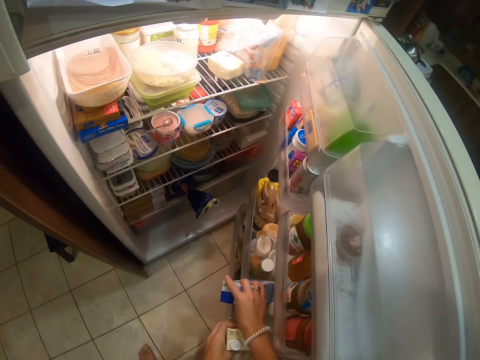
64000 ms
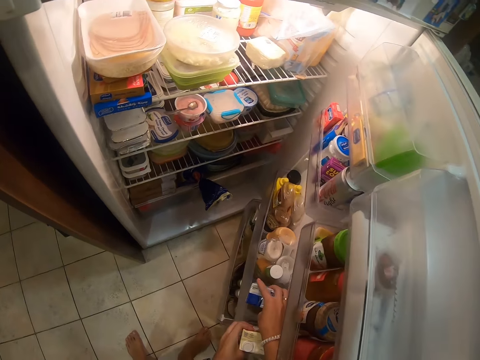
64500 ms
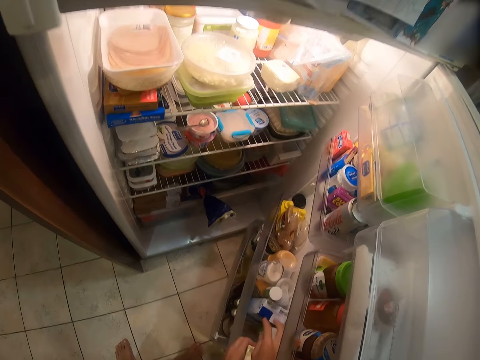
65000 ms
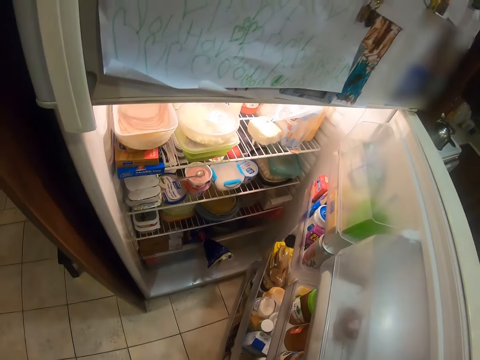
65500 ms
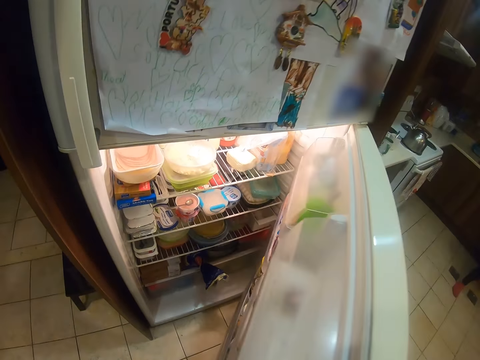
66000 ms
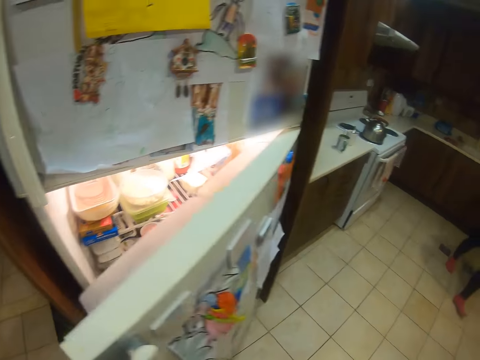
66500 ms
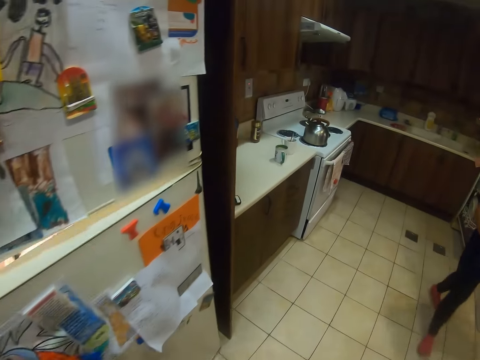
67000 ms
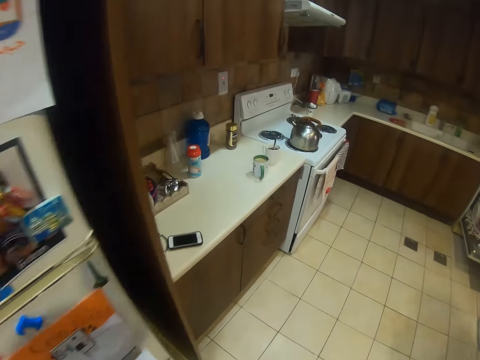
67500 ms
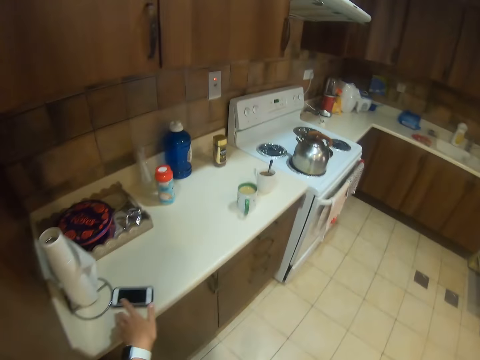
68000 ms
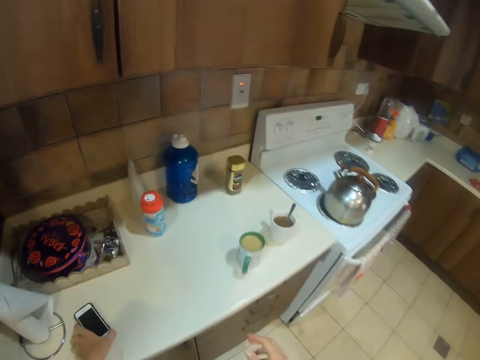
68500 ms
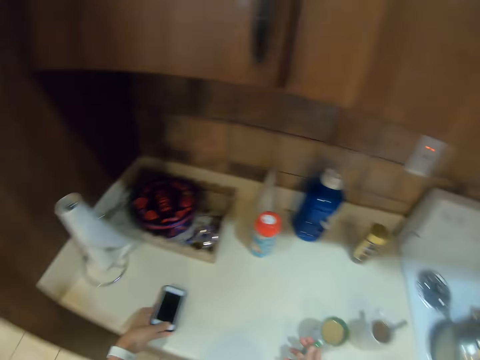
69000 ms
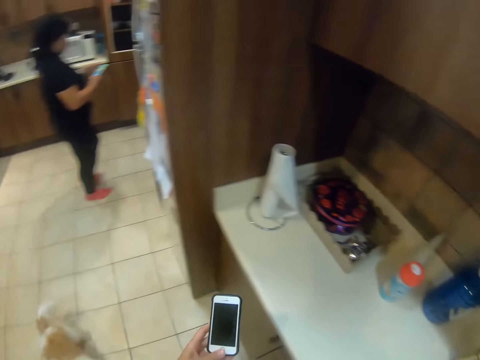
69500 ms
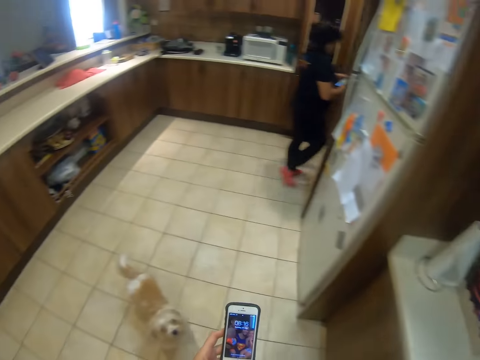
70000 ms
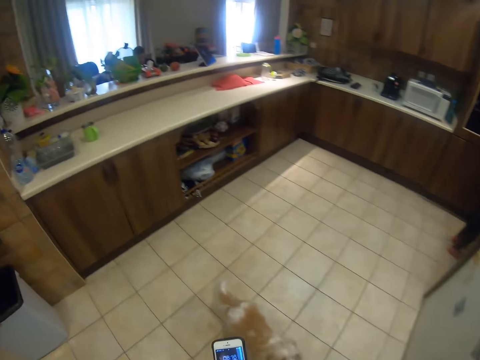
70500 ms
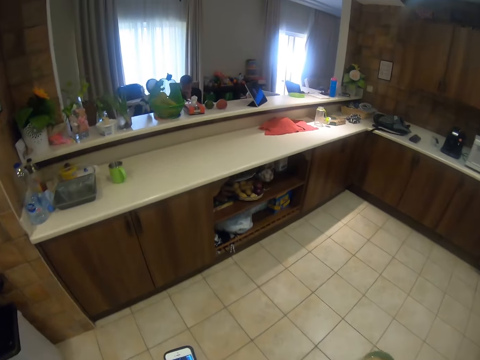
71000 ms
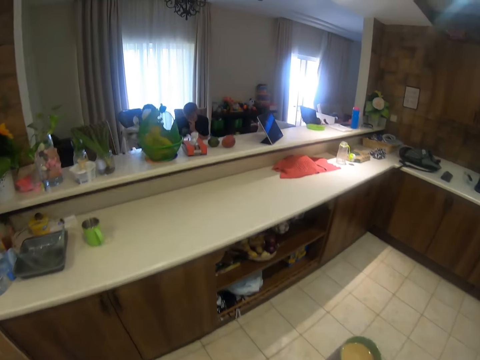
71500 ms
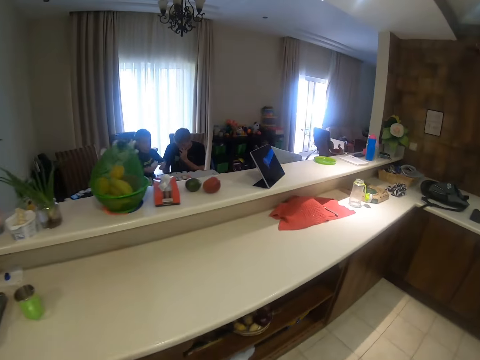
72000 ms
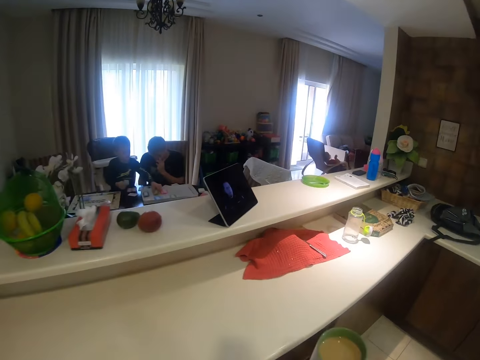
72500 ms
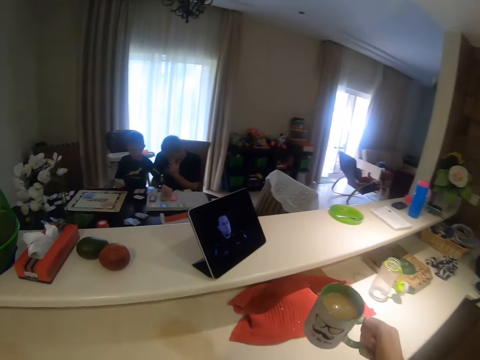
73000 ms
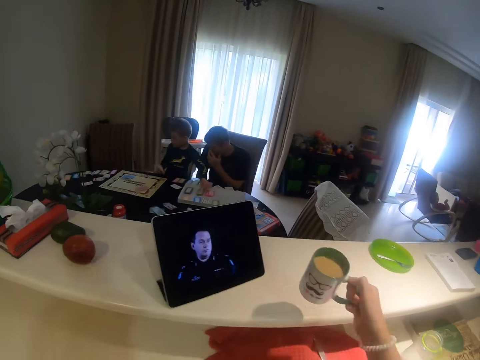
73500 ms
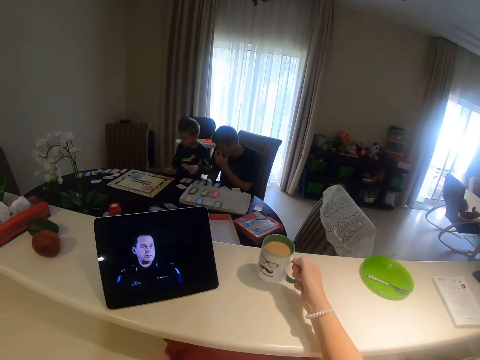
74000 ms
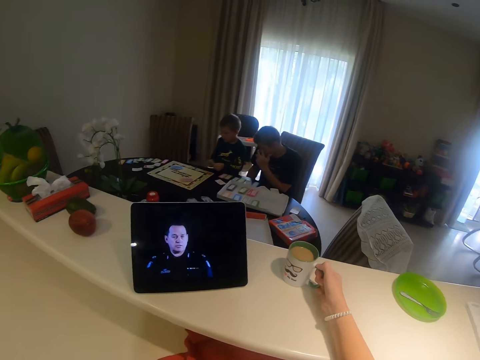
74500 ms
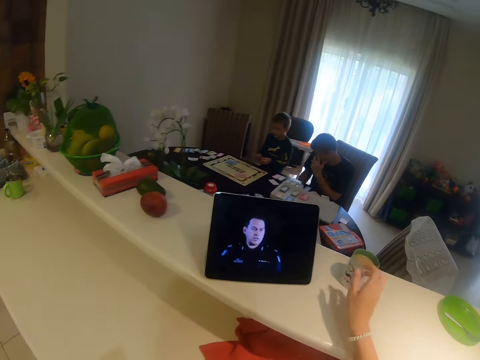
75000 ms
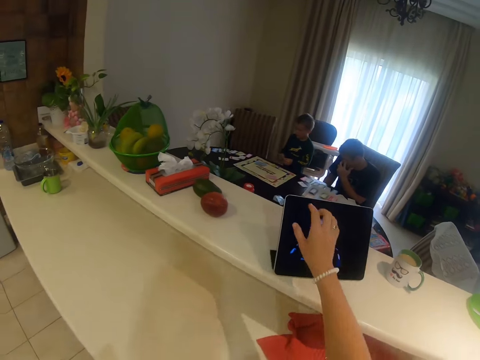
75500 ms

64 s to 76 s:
The camera wearer puts the milk in the fridge. They close the fridge. They pick a phone. They pick a cup. A man dials his phone. The camera wearer dials the phone. They put the cup of tea on the table. A child plays with a toy. Another man touches his face.

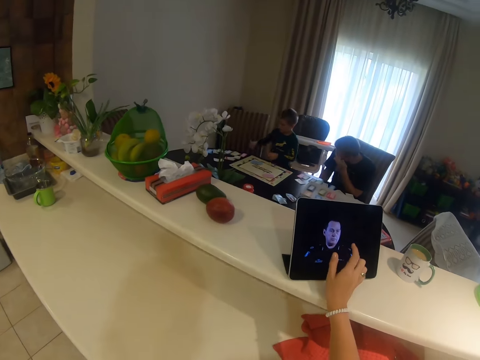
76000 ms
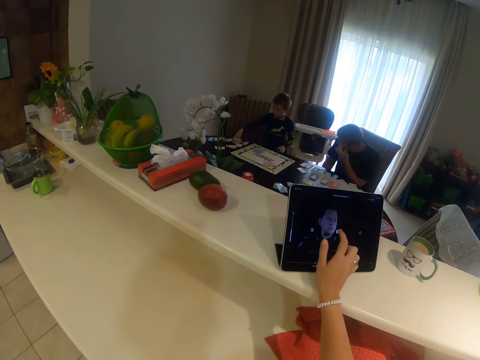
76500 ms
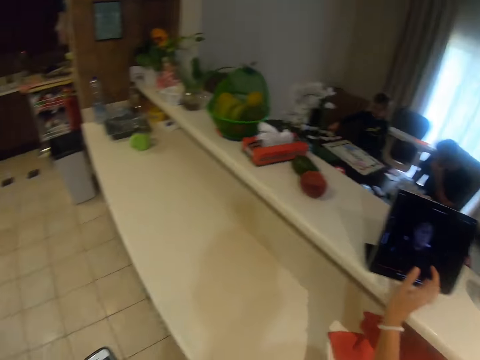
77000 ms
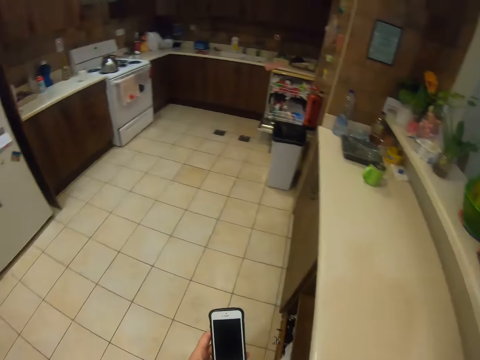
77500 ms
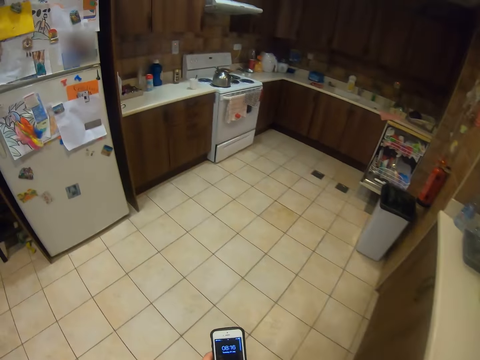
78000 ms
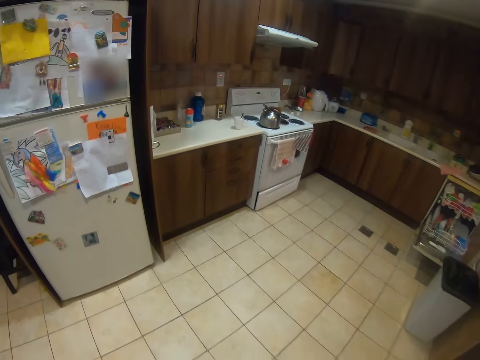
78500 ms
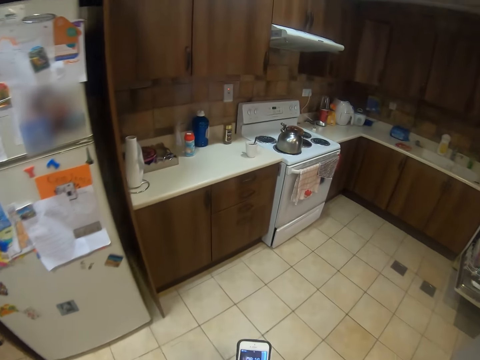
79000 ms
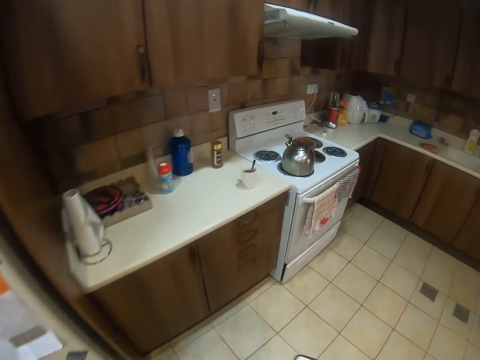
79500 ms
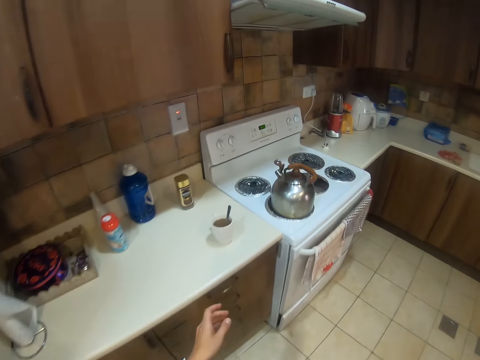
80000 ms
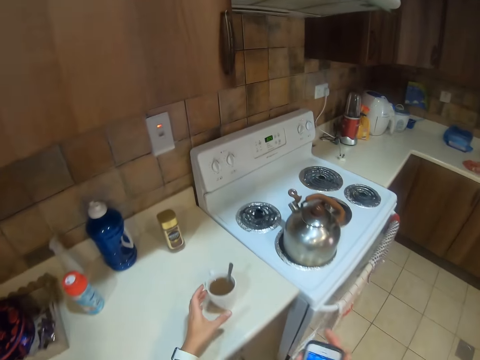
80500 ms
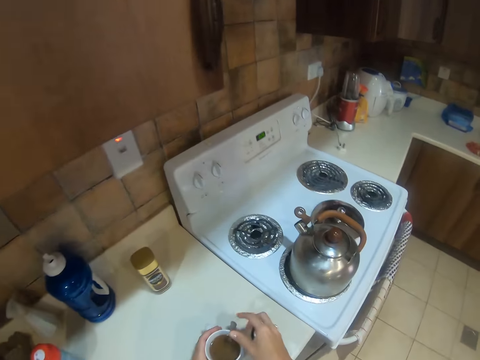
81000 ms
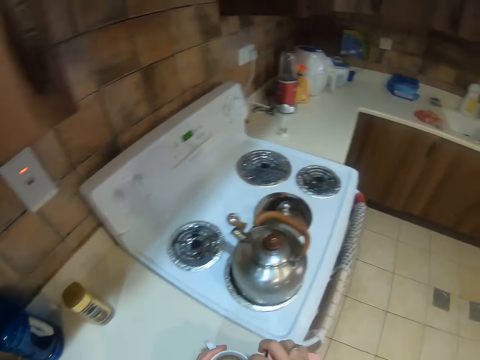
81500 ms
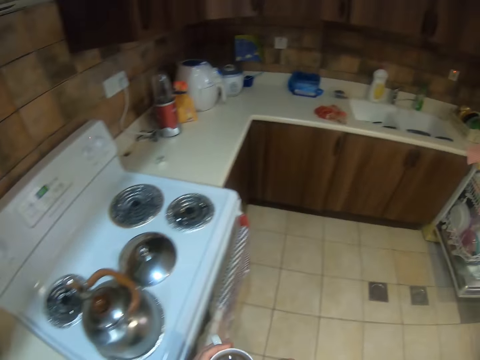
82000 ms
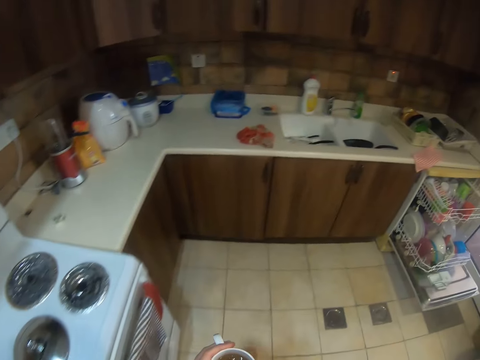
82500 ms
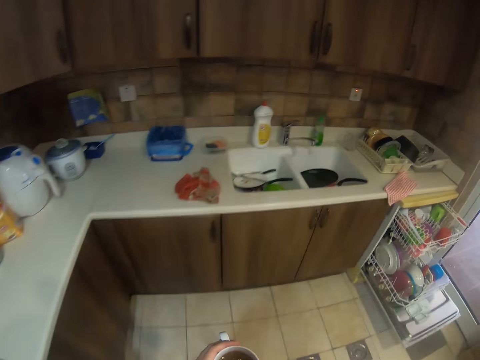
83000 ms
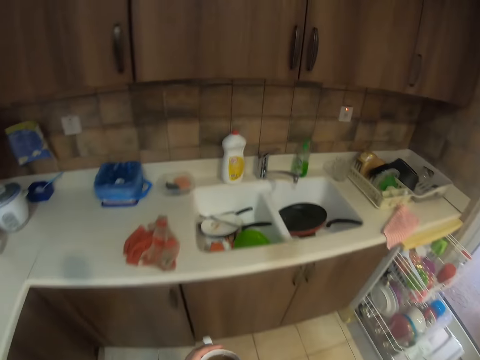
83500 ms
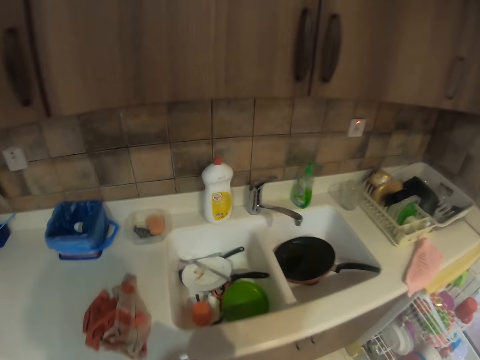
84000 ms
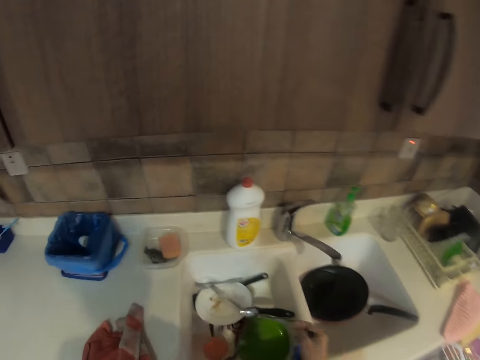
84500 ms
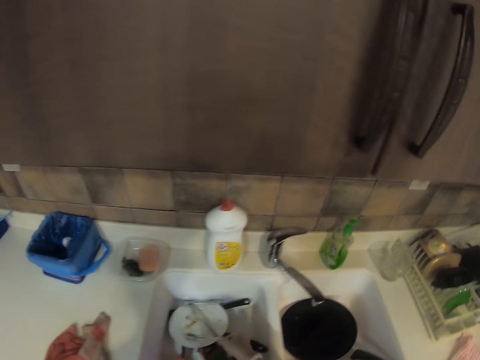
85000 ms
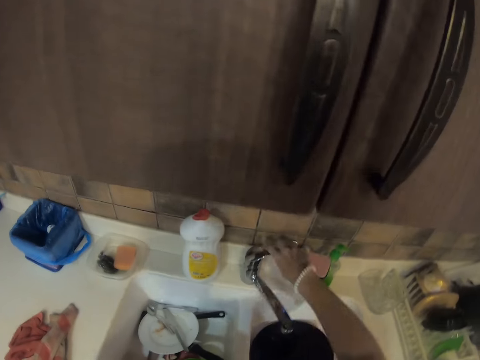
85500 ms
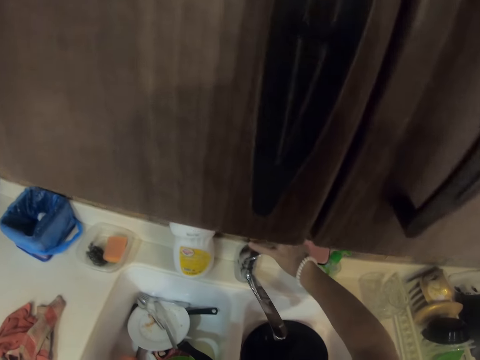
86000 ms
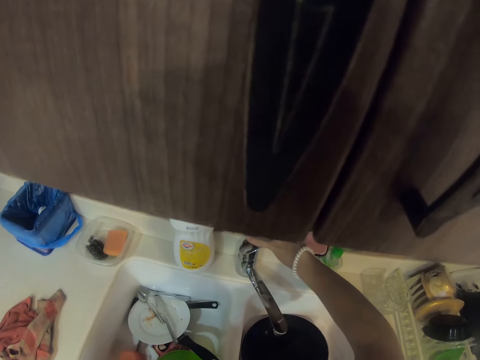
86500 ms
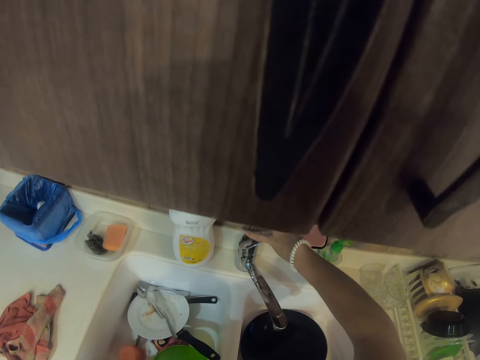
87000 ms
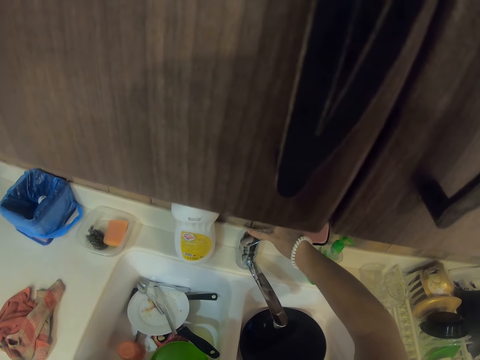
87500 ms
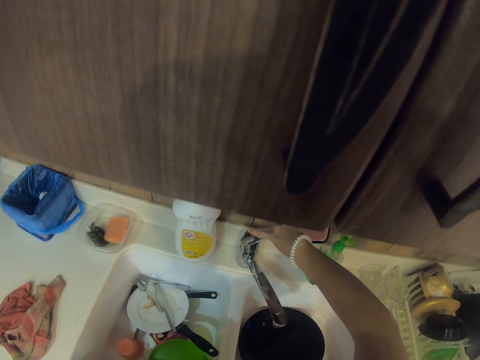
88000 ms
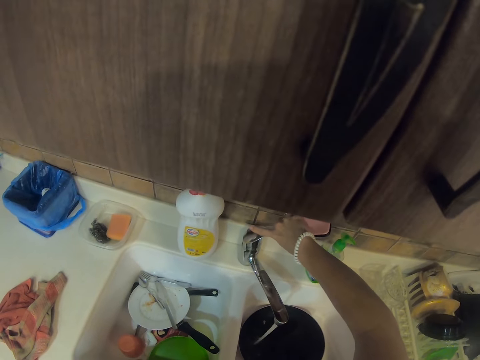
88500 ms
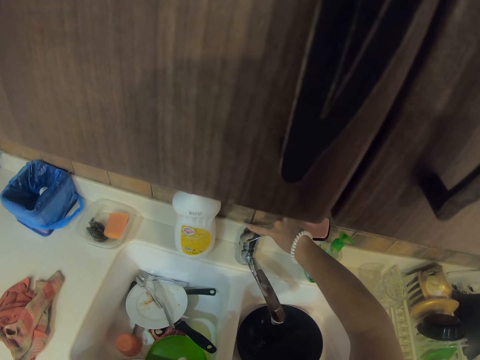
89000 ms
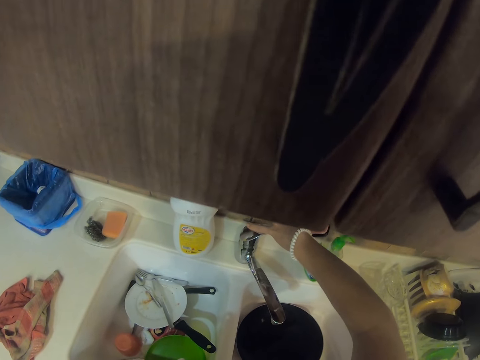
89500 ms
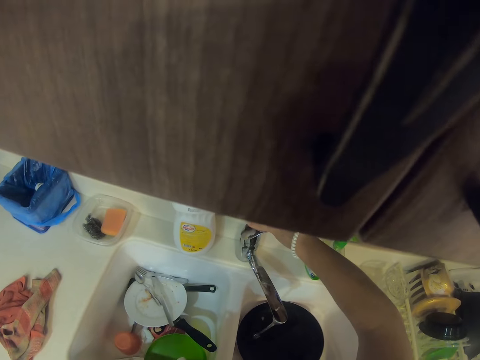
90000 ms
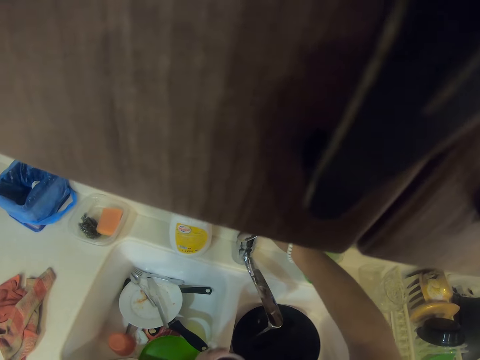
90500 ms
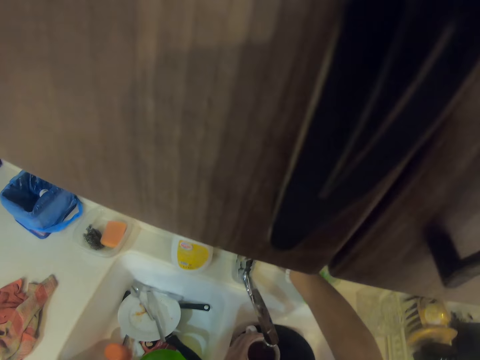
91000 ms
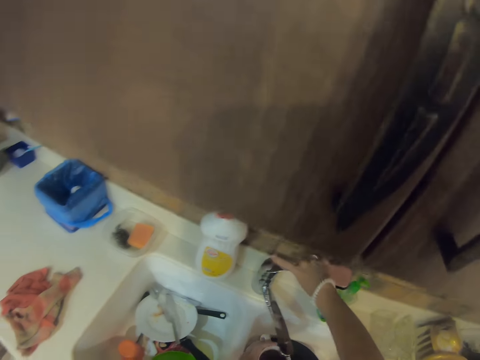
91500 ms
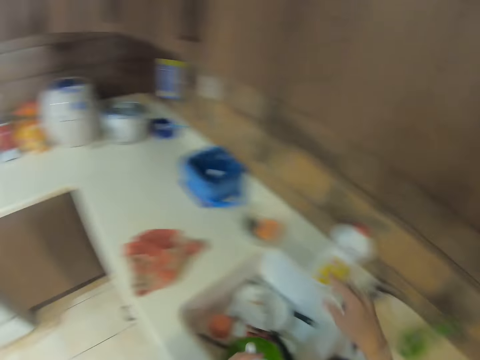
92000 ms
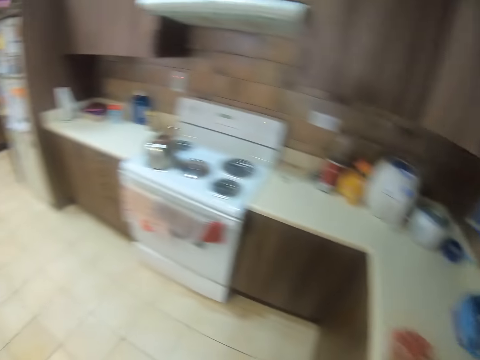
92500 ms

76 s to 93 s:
The camera wearer operates the tablet. They walk around. They pick a white cup. They put the spoon in the sink. They open the tap. They pour water in a cup and close the cup.
